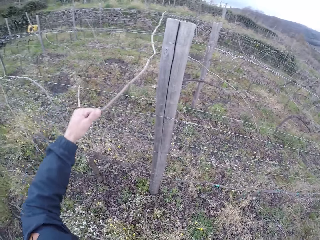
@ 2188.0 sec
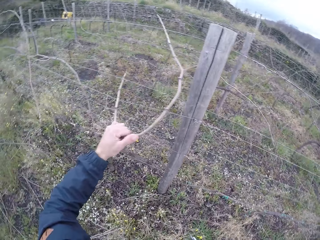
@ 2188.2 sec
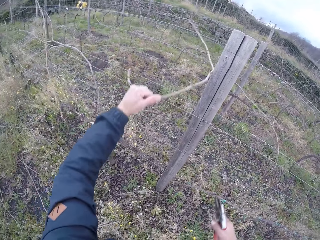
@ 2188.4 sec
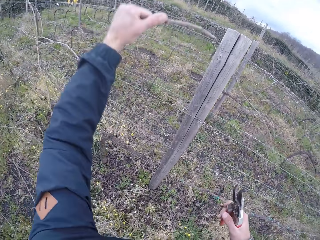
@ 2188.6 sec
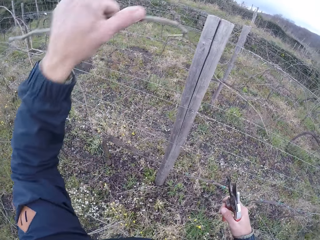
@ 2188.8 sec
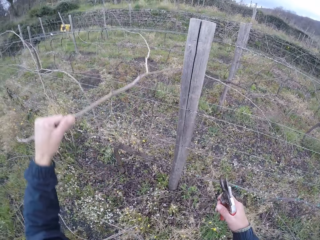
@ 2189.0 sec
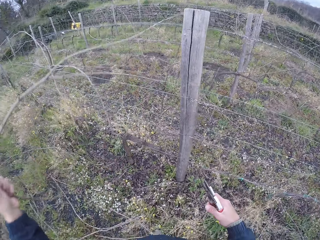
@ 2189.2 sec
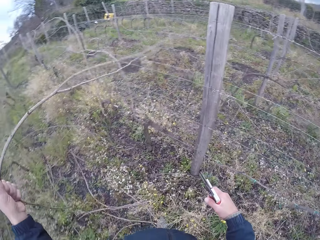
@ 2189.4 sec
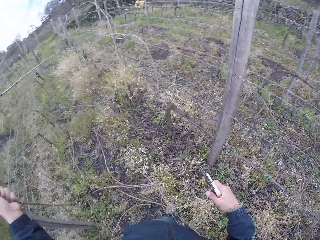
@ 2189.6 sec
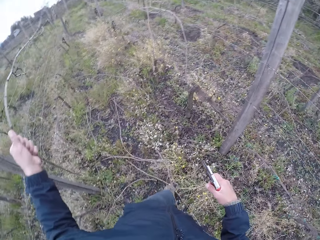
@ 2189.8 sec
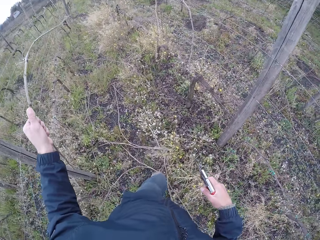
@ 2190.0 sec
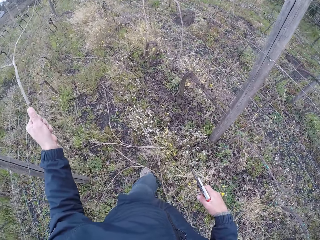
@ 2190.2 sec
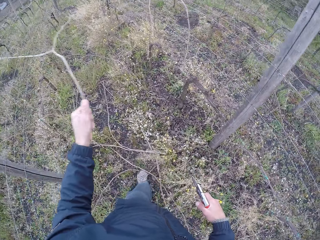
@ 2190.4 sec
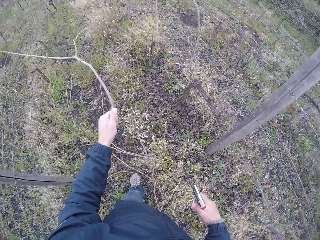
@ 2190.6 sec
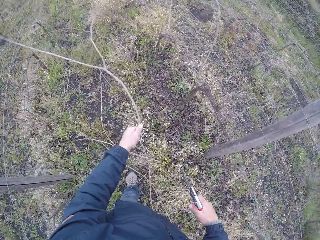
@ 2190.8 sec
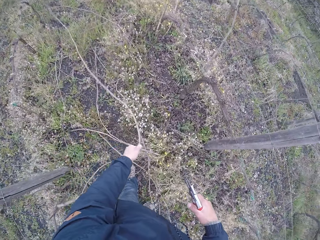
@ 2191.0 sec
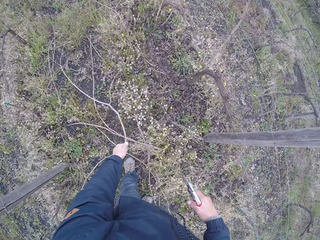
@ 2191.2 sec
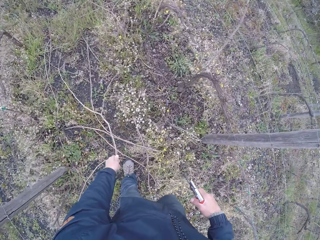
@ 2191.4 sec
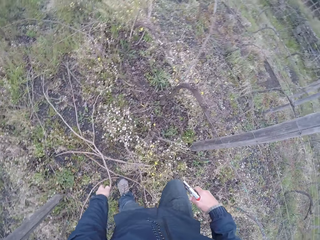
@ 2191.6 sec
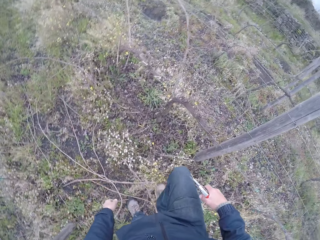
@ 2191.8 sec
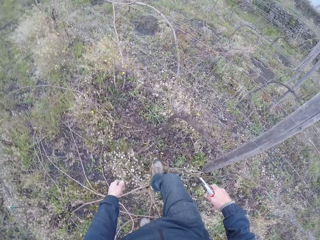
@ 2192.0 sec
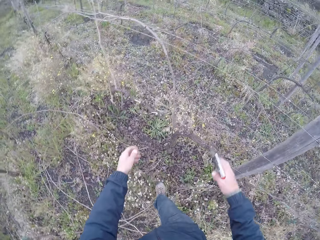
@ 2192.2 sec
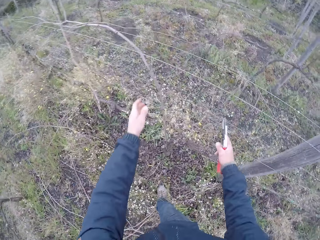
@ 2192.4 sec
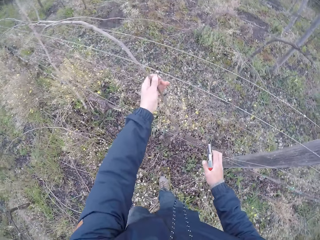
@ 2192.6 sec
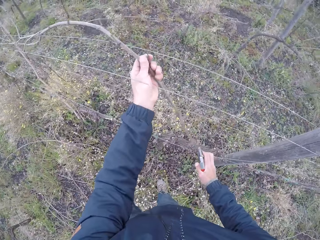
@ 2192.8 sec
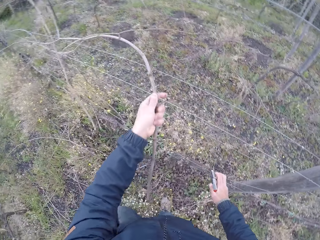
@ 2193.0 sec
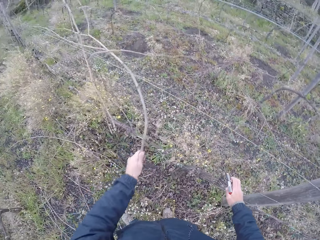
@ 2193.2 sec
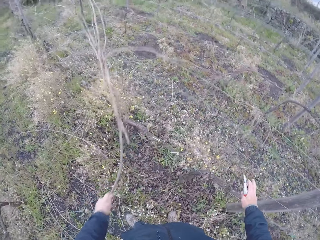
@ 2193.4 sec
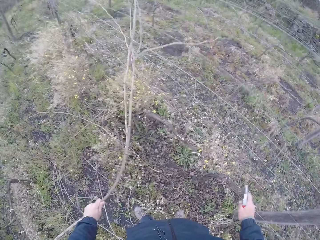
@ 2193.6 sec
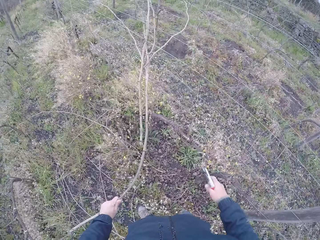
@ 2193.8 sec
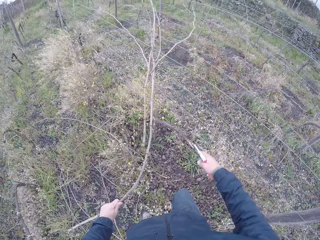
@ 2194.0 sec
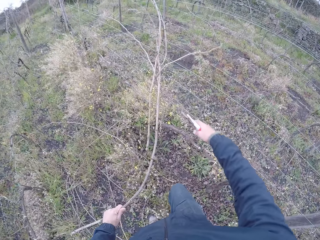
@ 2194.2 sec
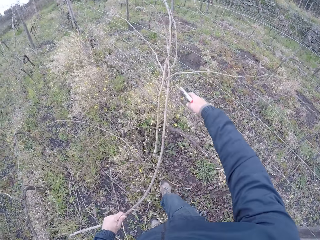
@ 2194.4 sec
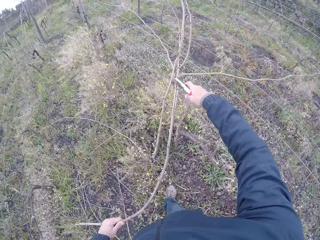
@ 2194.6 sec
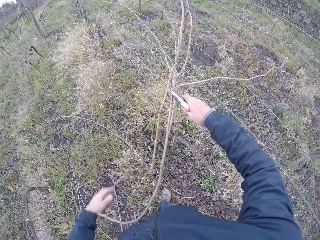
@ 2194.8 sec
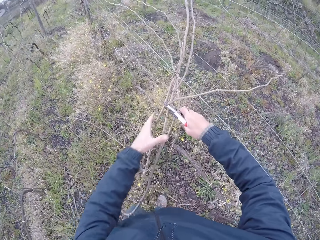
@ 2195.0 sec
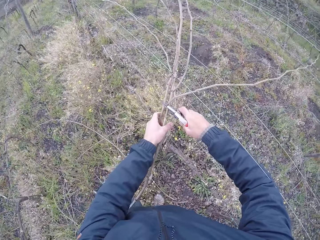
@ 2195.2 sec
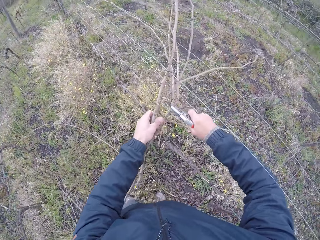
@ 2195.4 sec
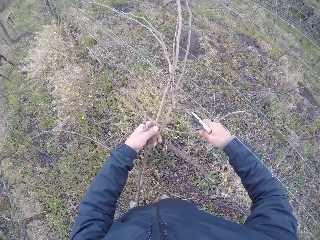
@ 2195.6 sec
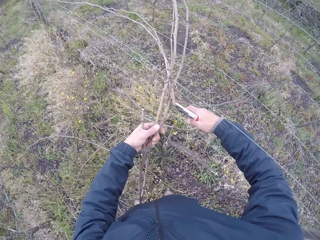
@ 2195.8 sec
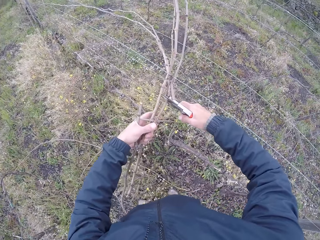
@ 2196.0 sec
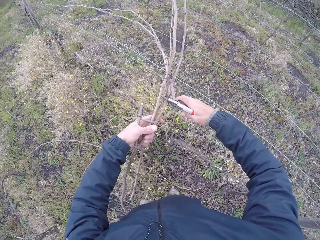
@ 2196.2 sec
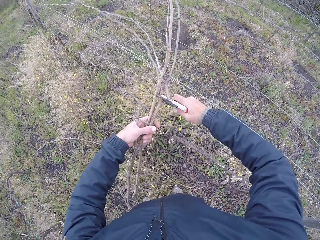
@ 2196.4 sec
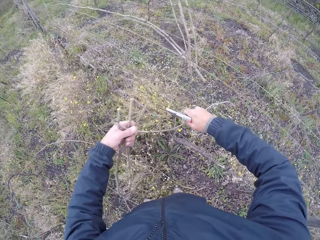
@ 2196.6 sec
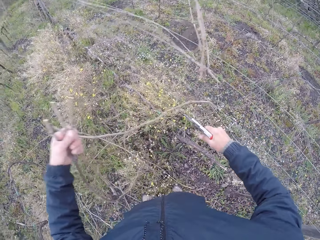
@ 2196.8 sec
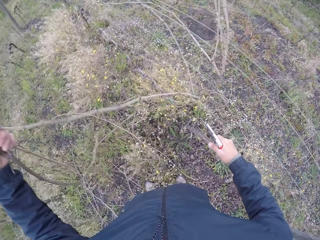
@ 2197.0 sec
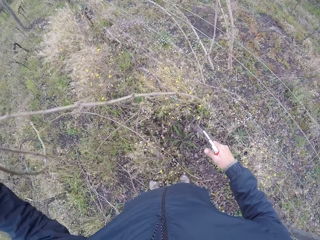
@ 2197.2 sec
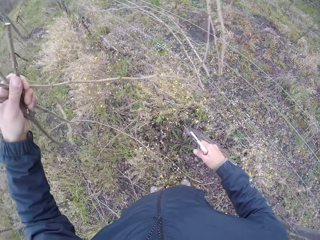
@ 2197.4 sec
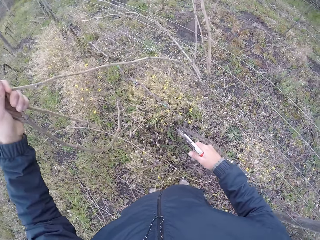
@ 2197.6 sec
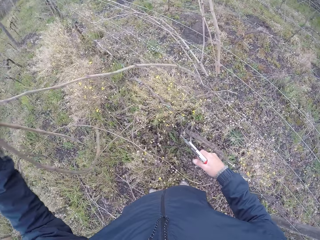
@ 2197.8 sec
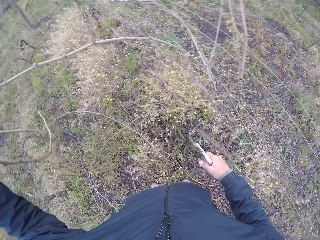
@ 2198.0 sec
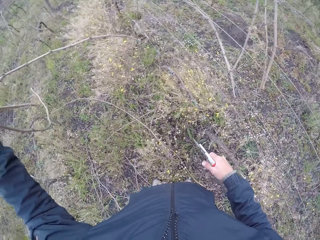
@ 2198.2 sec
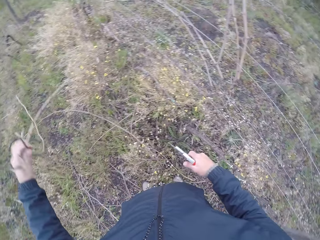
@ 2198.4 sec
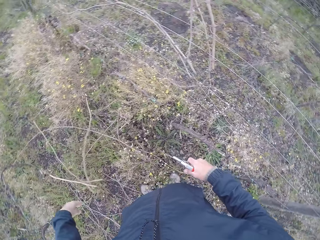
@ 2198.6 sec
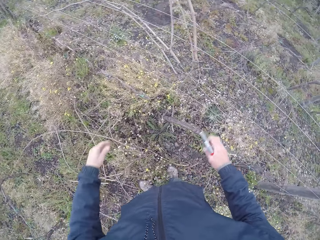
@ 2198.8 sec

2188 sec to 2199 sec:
The camera wearer drops the stick on the floor with his left hand. He pulls a stick on the barbed wire fence with his left hand. He cuts the sticks with the stick cutter in his right hand. He holds the sticks with his left hand. He pulls a twig. He drops the stick on the floor with his left hand.

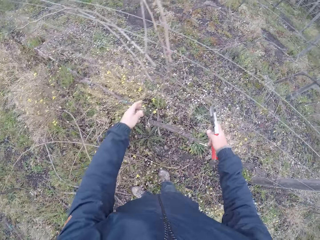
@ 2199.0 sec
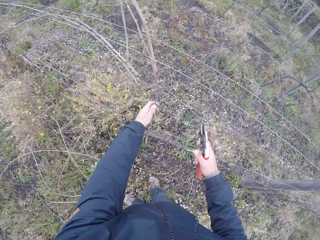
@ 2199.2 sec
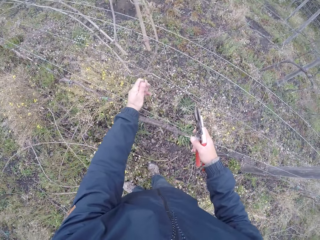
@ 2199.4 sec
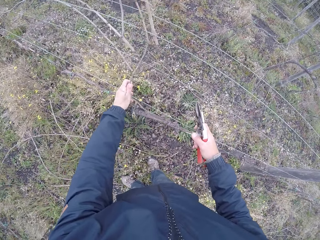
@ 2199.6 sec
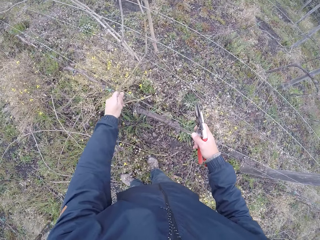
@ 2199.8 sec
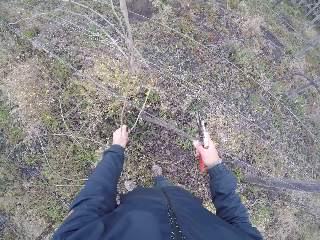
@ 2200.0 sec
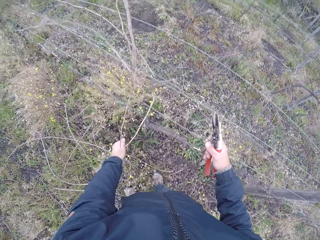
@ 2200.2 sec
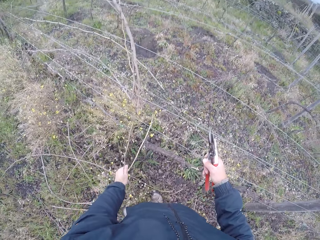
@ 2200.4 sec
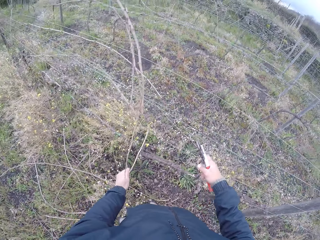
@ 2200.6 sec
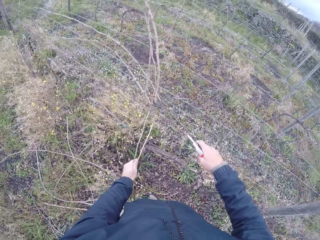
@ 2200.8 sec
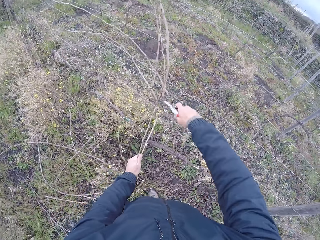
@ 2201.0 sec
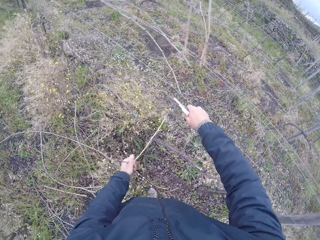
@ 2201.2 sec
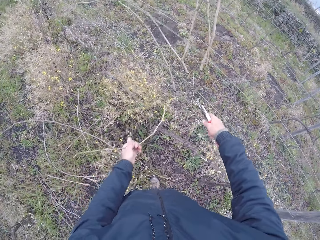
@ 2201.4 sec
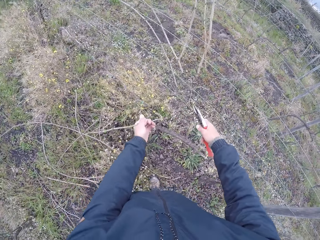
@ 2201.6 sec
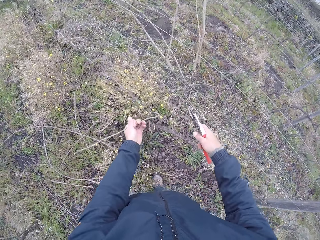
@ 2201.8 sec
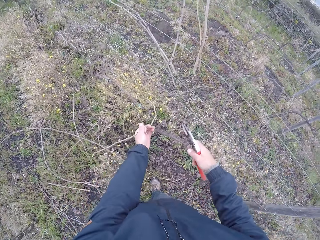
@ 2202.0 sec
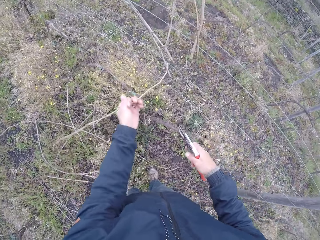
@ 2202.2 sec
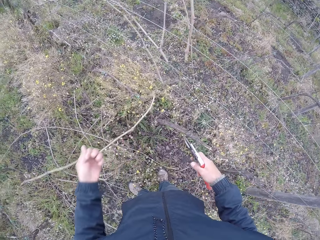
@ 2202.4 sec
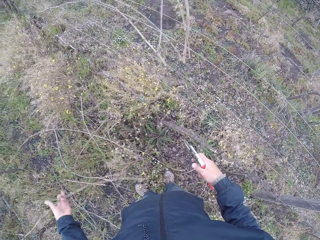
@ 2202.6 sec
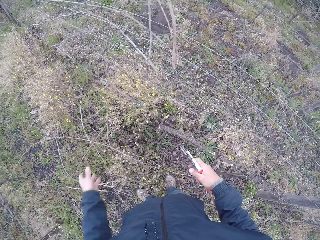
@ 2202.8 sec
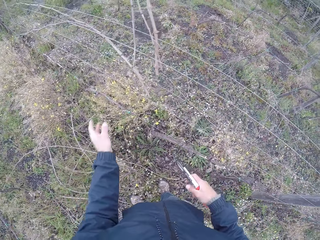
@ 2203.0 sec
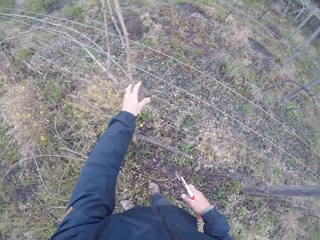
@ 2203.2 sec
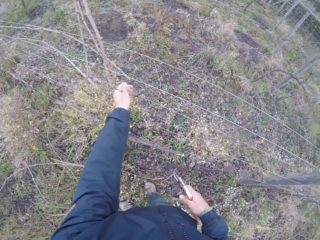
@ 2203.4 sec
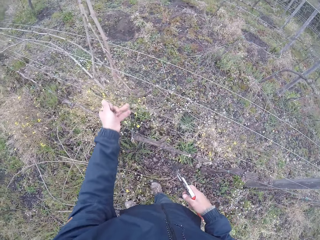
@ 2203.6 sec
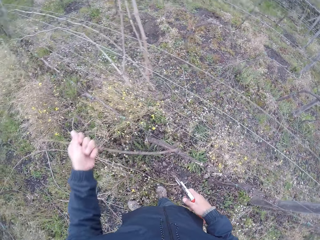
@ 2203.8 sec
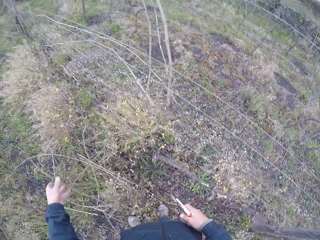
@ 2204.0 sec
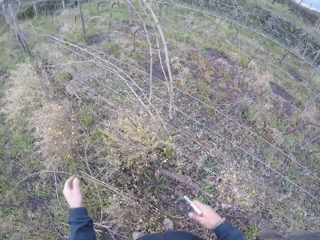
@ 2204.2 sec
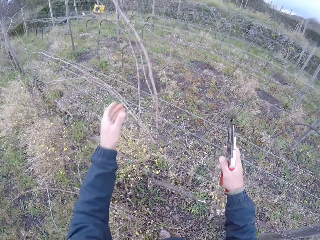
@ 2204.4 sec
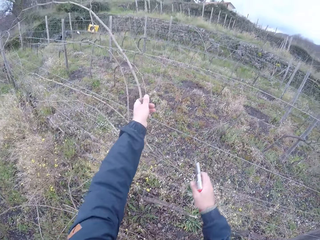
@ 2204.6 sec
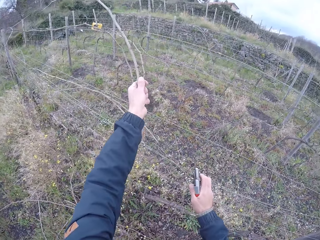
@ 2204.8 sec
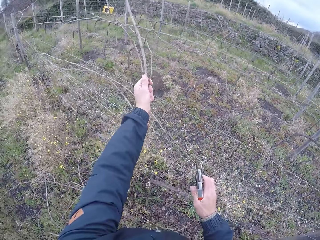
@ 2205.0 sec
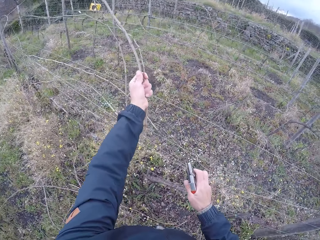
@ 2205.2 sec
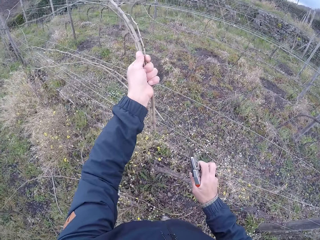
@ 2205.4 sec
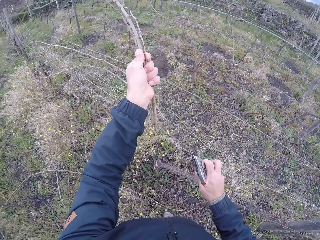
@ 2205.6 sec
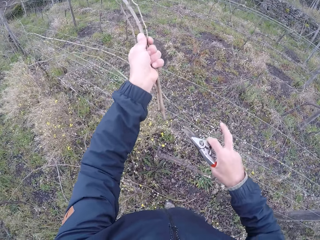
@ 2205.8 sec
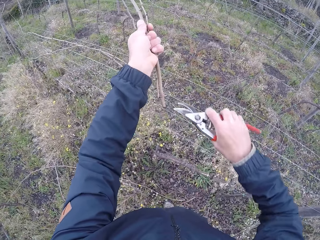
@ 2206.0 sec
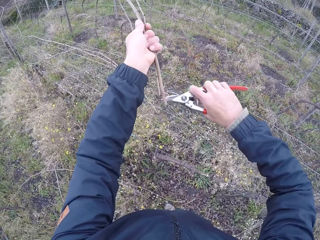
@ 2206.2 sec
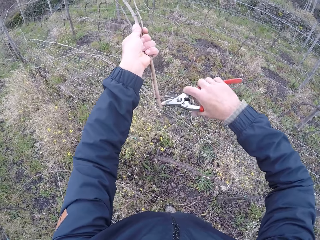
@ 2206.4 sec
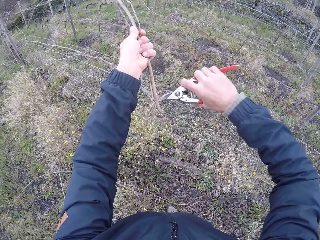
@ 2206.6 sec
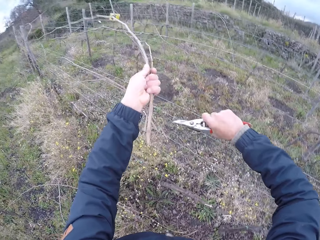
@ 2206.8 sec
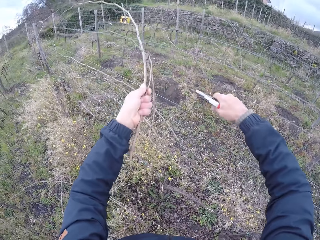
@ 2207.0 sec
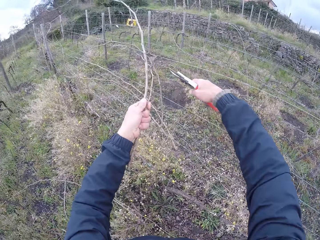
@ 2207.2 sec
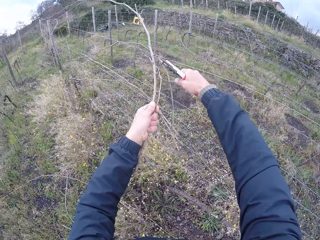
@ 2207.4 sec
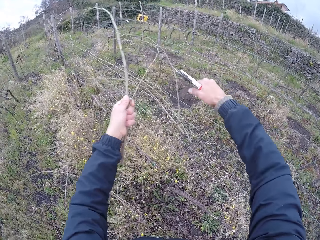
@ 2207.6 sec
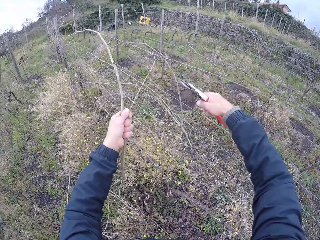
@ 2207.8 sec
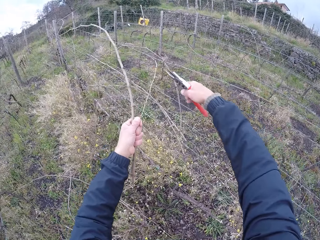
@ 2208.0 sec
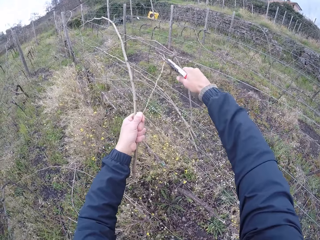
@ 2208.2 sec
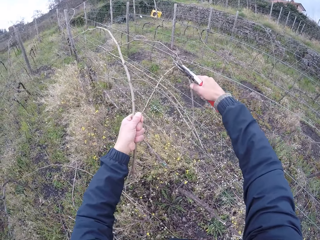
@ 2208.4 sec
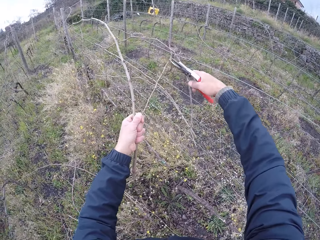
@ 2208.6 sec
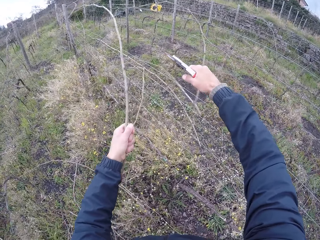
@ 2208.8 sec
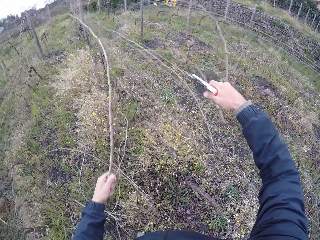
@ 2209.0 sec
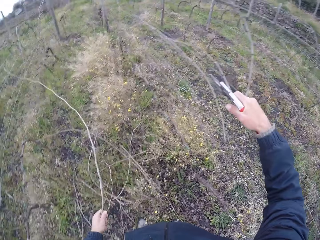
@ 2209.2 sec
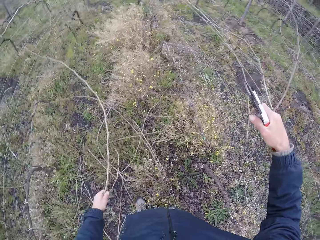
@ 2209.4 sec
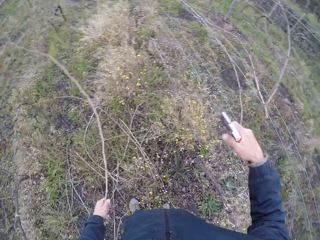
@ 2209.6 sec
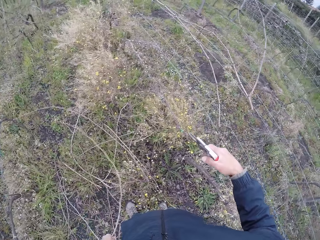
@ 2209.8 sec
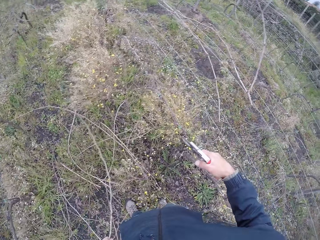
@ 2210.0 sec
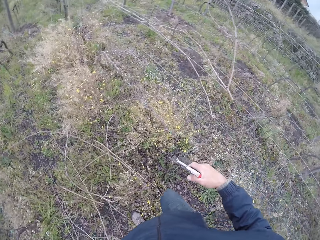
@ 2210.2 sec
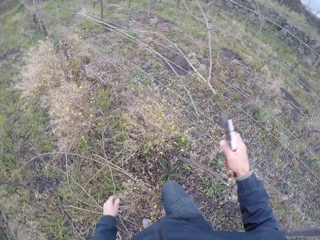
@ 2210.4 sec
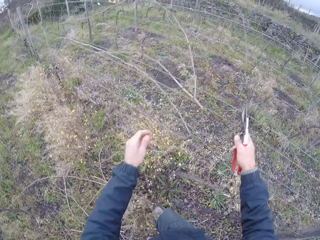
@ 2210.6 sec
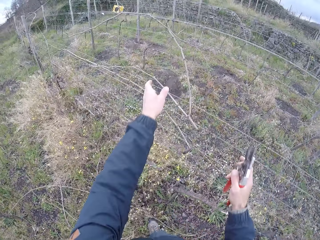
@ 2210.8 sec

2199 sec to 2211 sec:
The camera wearer pulls a stick on the barbed wire fence with his left hand. He cuts the stick with the stick cutter in his right hand. He drops the stick on the floor with his left hand. He pulls a stick on the barbed wire fence with his left hand. He drops the stick on the floor with his left hand. He pulls a stick on the barbed wire fence with his left hand. He holds down the barbed wire with his right. He cuts the stick with the stick cutter in his right hand. He cuts it again. He pulls a twig. He cuts the stick with the stick cutter in his right hand again. He drops the stick on the floor with his left hand.
